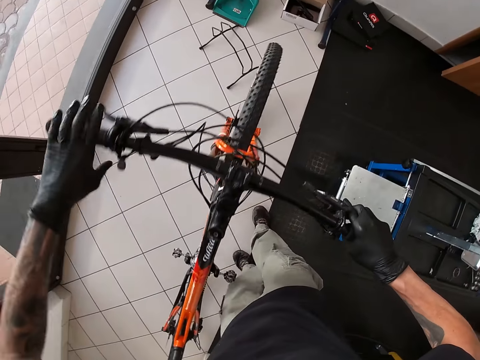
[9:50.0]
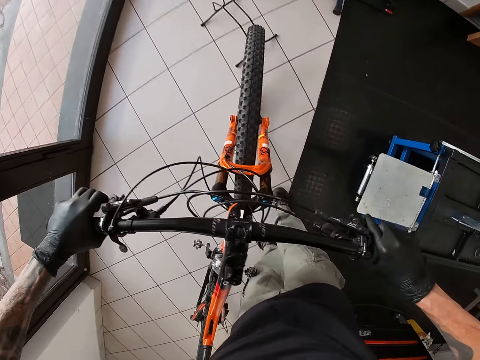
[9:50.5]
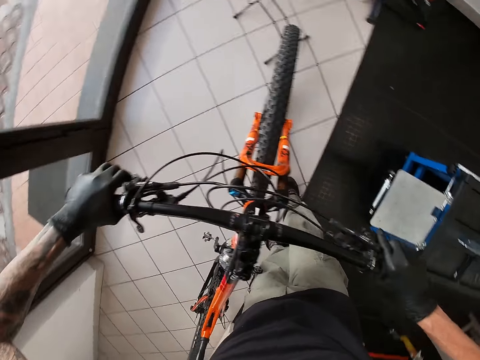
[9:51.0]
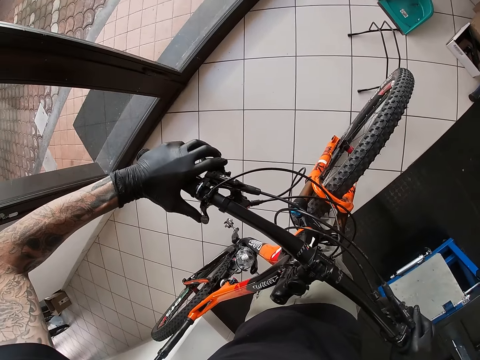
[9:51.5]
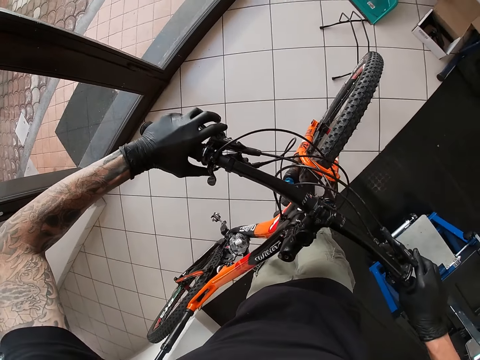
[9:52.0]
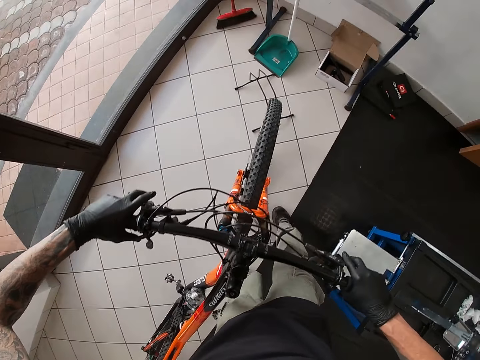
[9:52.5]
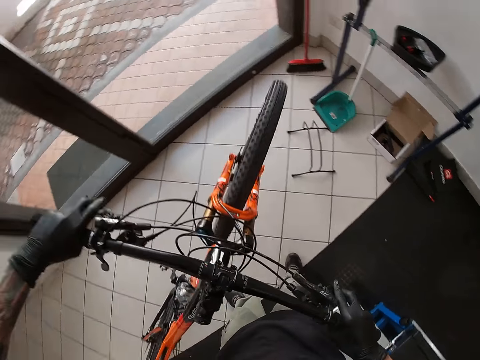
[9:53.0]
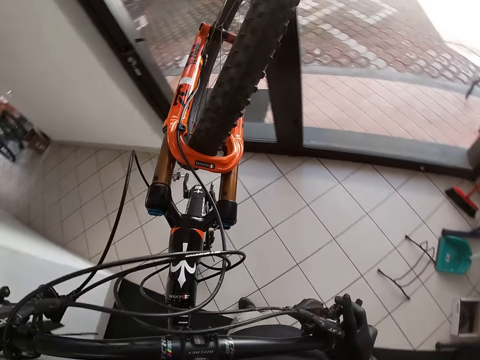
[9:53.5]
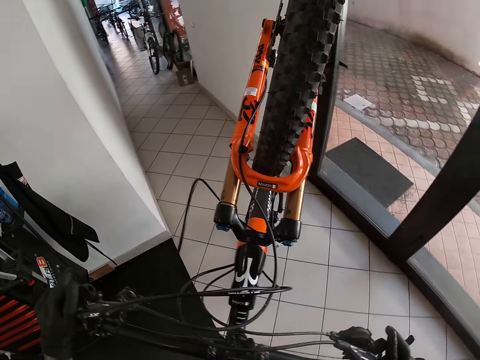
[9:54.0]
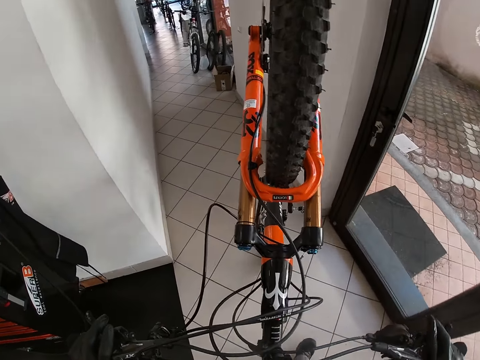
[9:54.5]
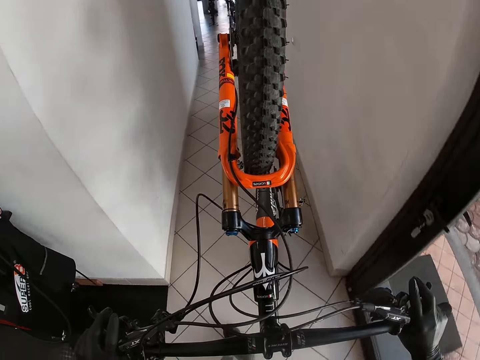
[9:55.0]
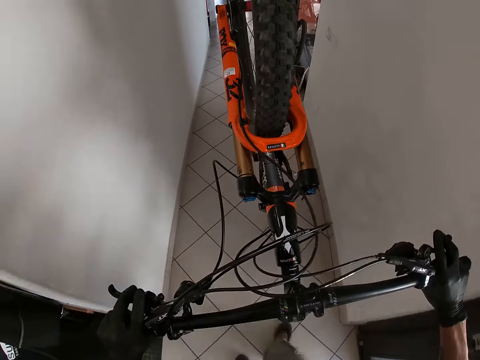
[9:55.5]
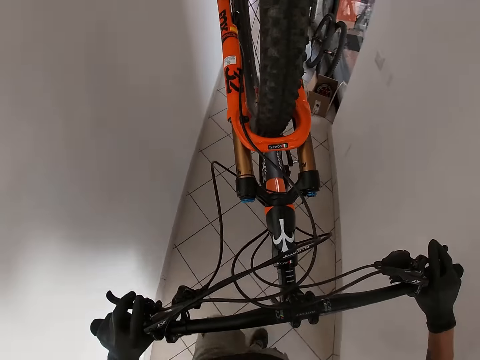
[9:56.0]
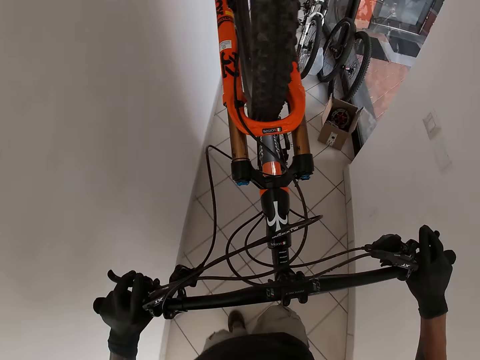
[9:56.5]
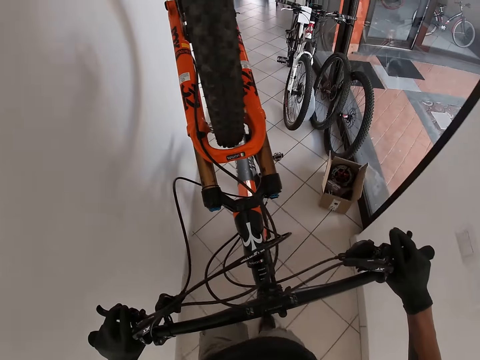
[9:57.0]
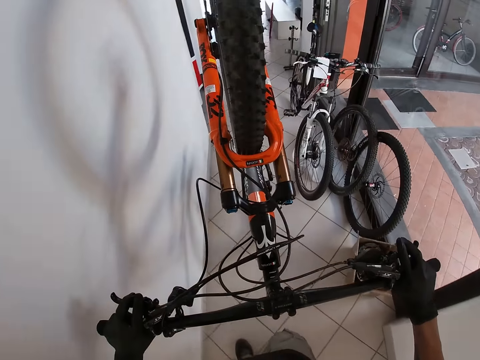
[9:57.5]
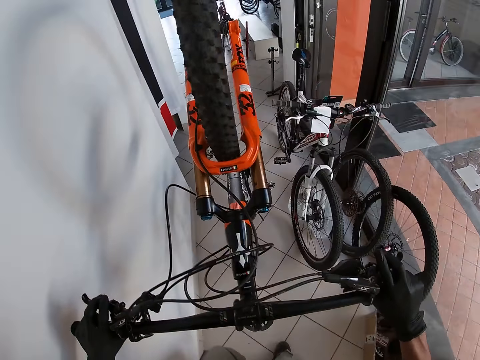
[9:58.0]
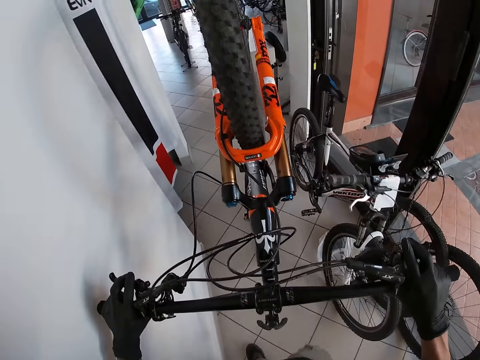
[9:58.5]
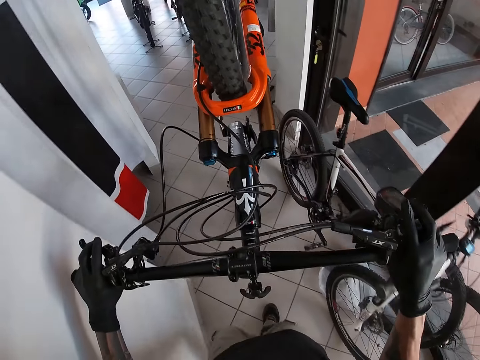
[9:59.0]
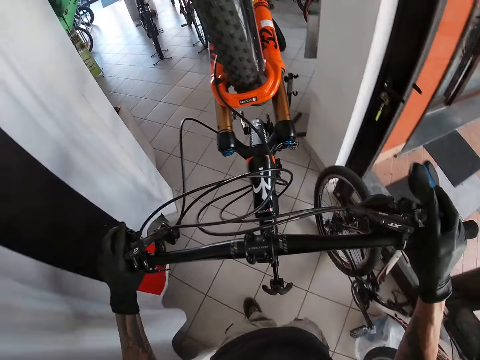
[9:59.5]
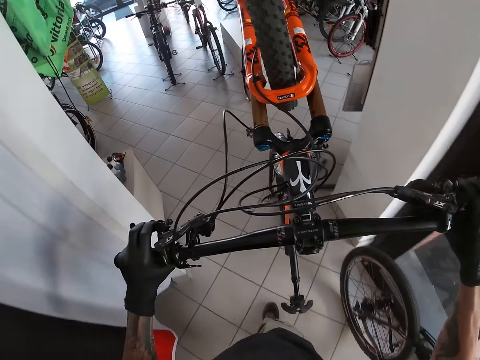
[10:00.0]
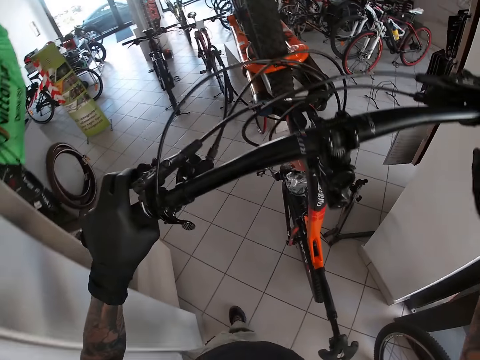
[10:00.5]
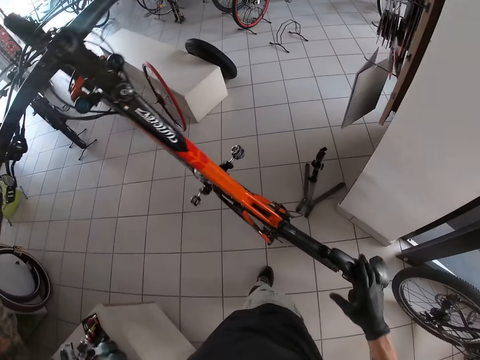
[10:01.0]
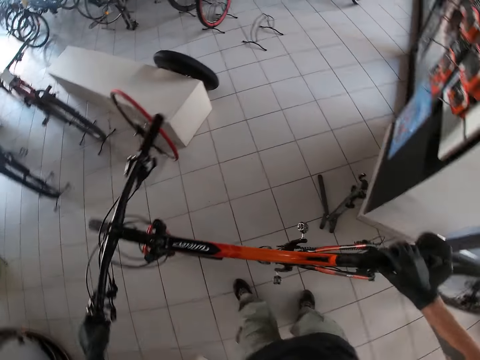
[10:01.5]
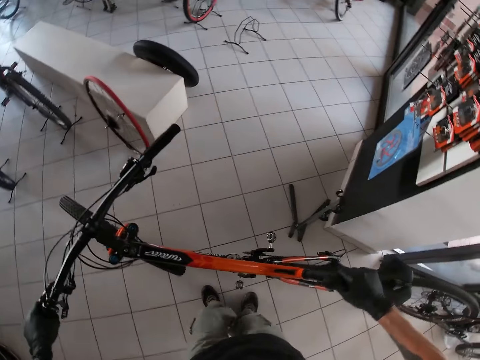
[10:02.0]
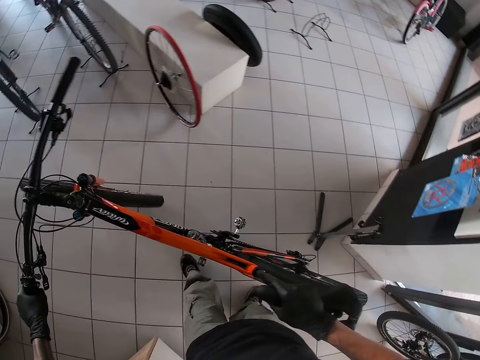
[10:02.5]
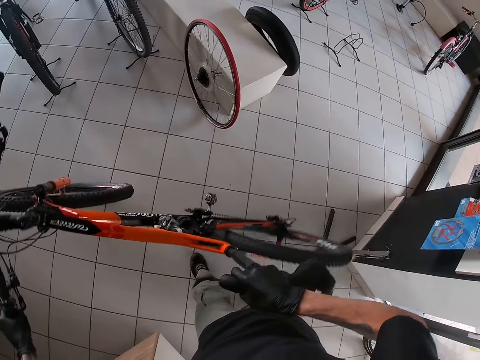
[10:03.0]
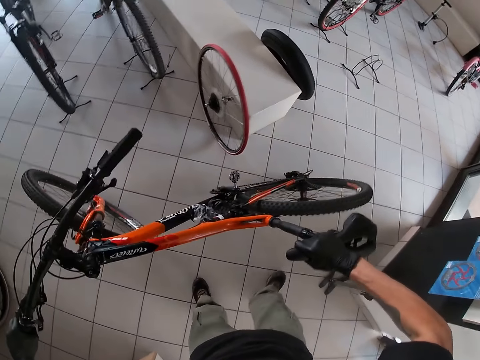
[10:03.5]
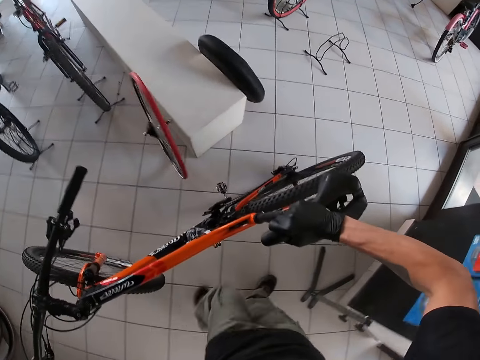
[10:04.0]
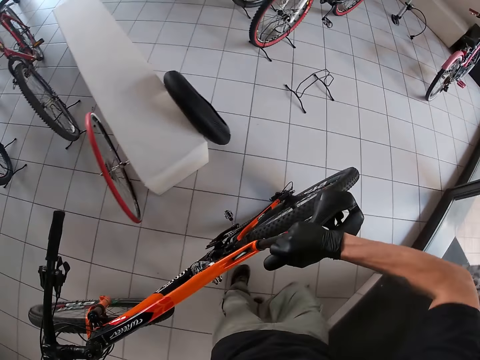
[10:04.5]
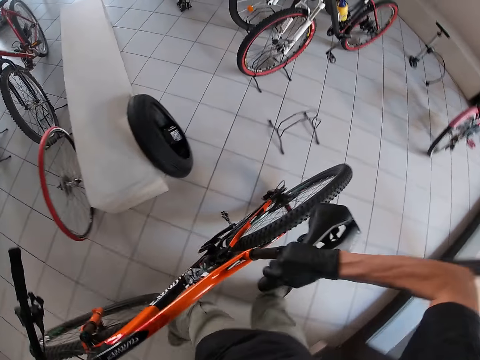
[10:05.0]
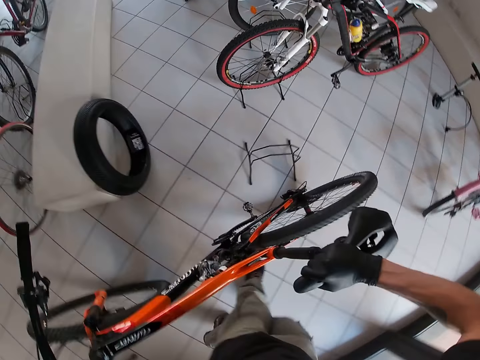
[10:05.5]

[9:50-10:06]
The camera wearer holds the left handlebar with his left hand. He straightens the bike steering. He raises the bicycle with both hands on the handlebars. He wheels the bicycle into a display room with both hands on the handlebars. He holds the seat with his right hand. He drops the bike steering on the floor. He pushes the bike on the floor to the stand with both hands.

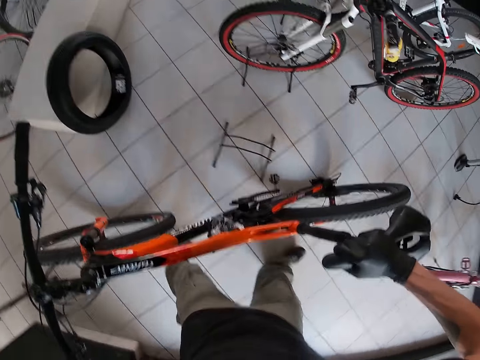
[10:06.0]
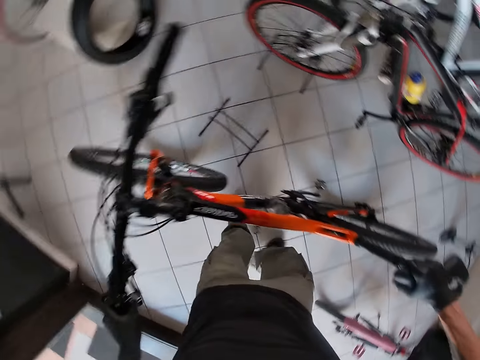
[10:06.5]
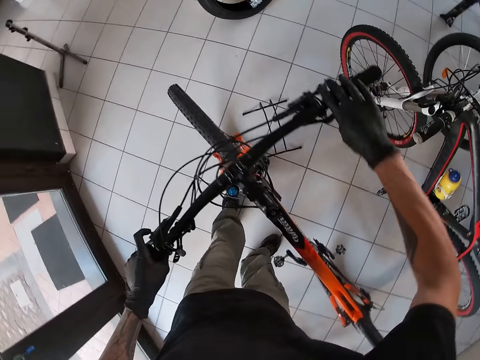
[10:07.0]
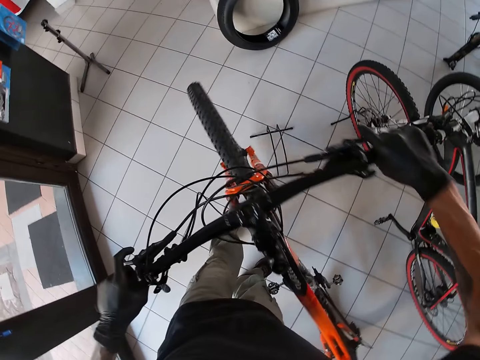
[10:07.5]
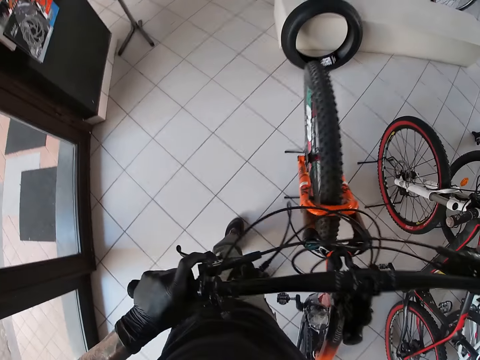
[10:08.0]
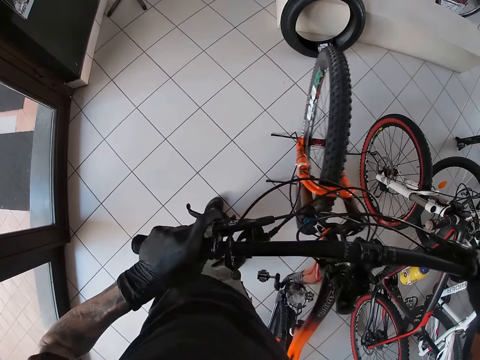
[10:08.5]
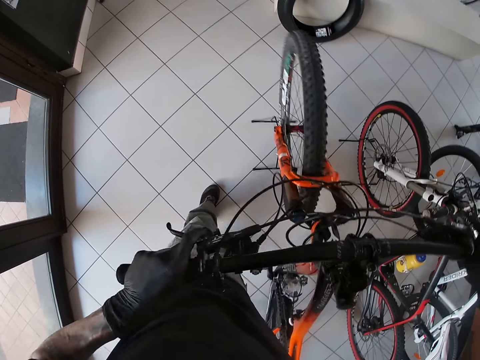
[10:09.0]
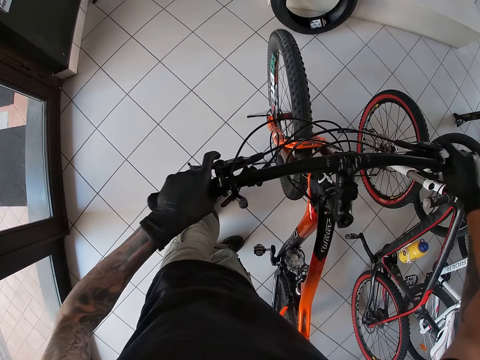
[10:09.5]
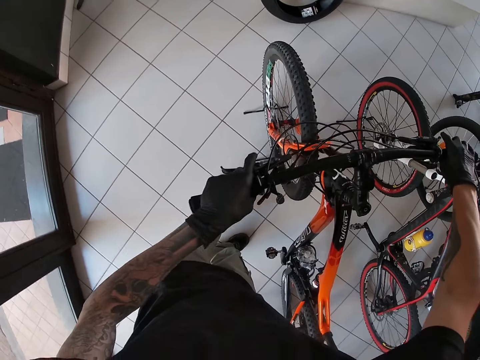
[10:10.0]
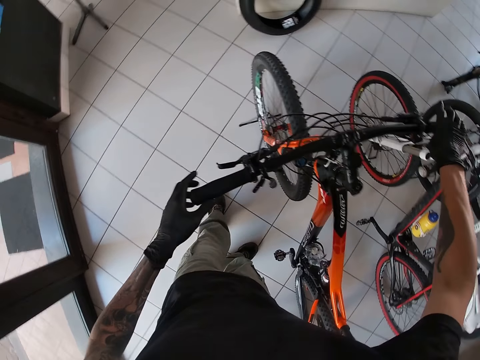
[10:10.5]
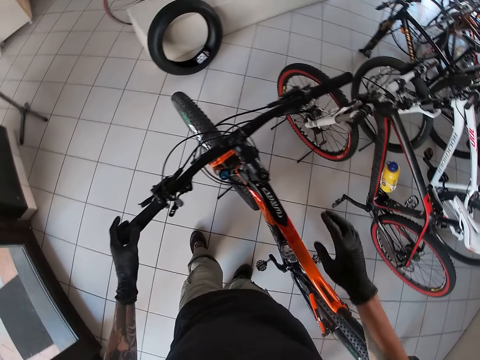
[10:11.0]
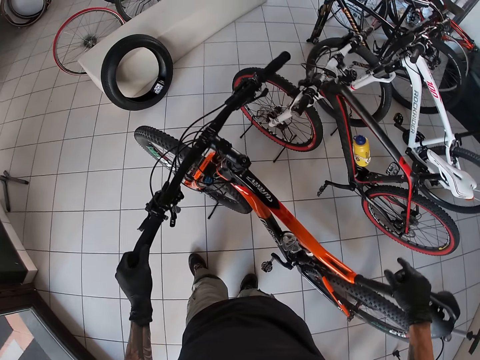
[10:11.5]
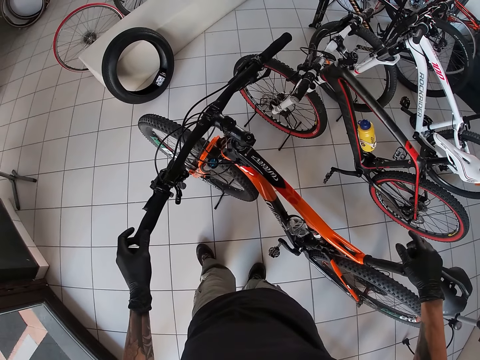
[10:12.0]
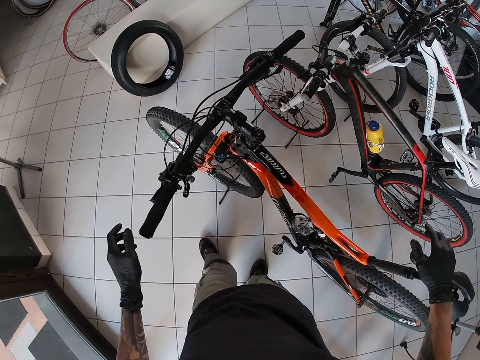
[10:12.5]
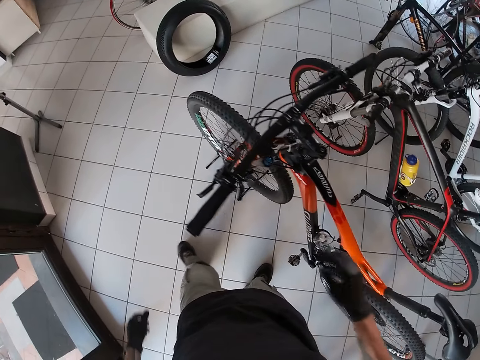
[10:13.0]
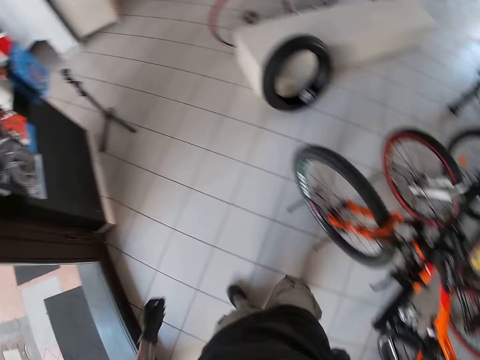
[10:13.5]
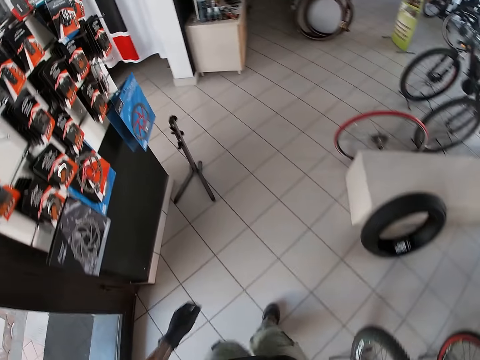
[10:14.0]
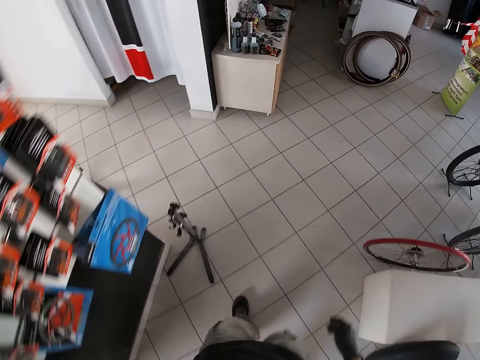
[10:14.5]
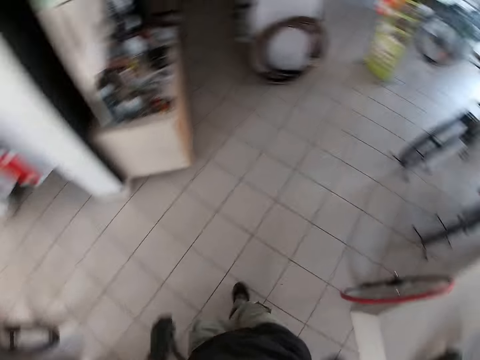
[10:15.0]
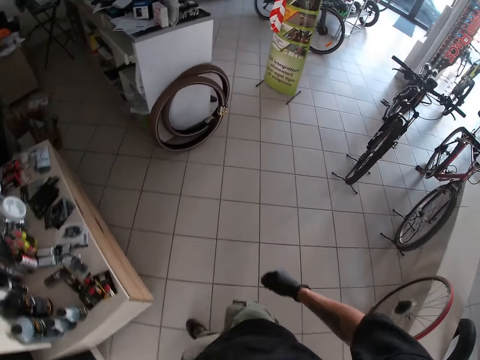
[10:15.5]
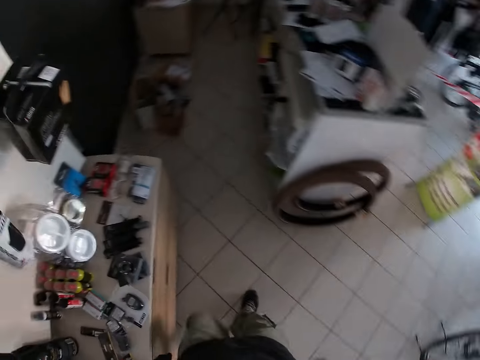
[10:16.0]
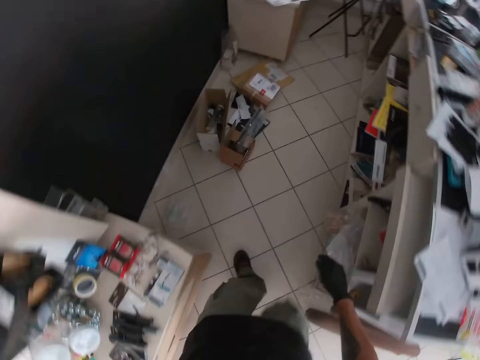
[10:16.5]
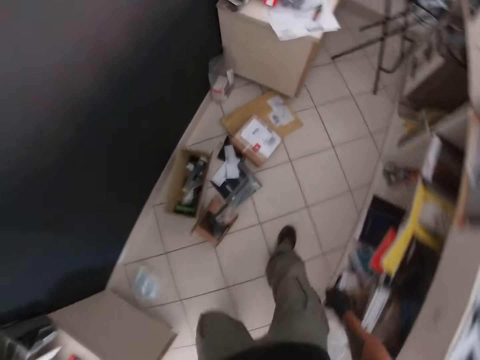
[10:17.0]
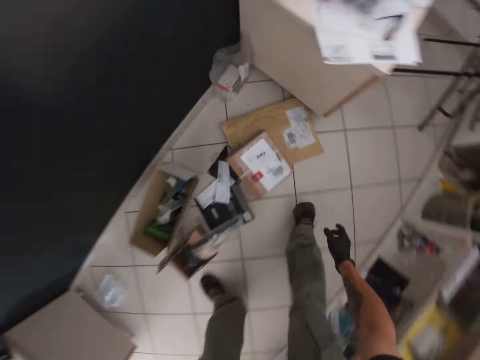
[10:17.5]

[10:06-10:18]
The camera wearer holds the right handlebar with his right hand. He raises the bicycle with both hands on the handlebars. He positions the bike on the display stand on the floor. He lowers the bicycle on the floor with both hands on the handlebars. He walks in the room from the bike.
